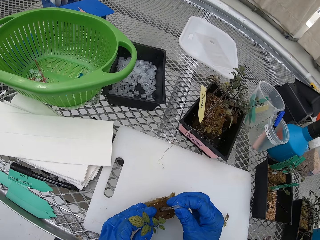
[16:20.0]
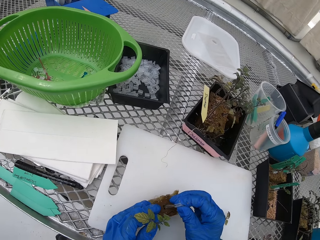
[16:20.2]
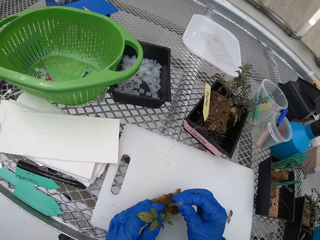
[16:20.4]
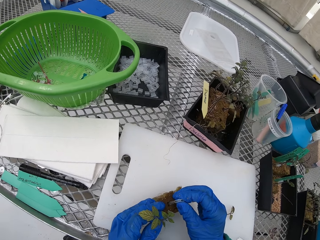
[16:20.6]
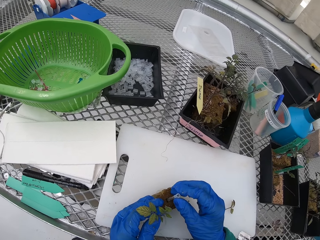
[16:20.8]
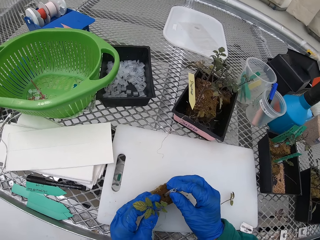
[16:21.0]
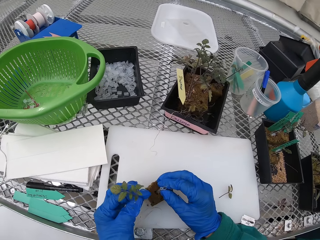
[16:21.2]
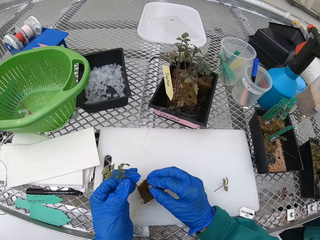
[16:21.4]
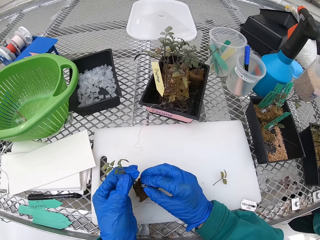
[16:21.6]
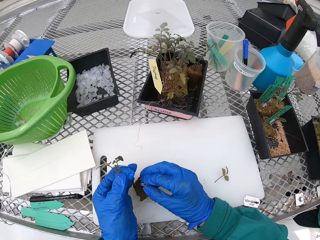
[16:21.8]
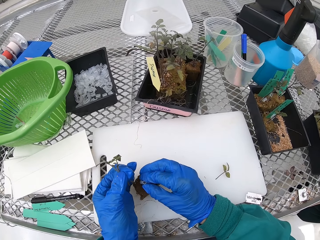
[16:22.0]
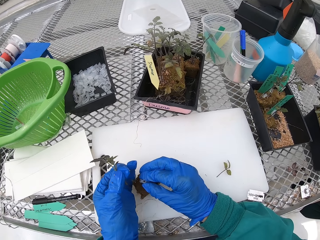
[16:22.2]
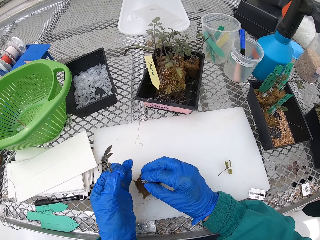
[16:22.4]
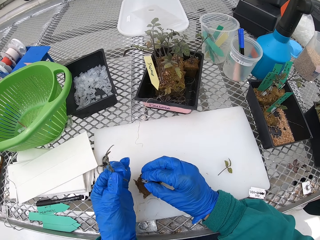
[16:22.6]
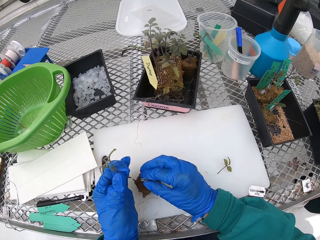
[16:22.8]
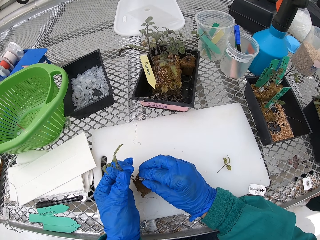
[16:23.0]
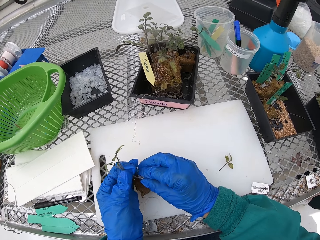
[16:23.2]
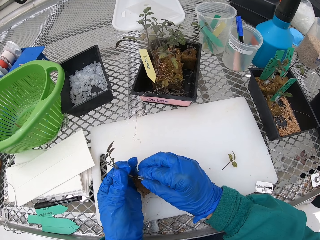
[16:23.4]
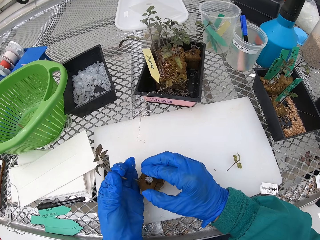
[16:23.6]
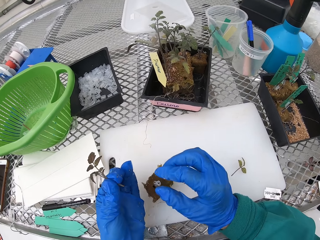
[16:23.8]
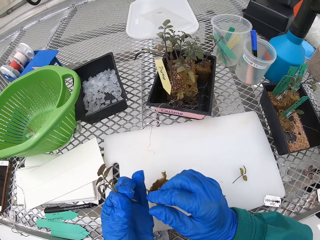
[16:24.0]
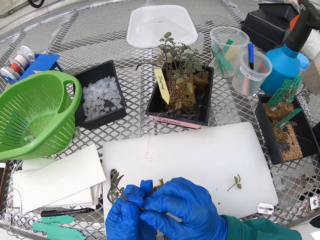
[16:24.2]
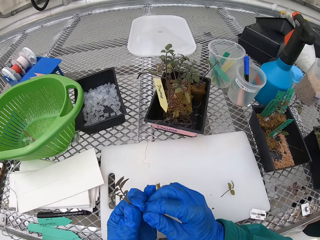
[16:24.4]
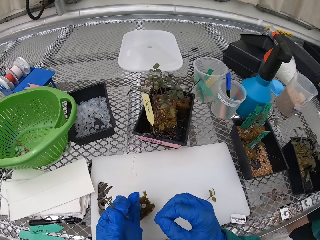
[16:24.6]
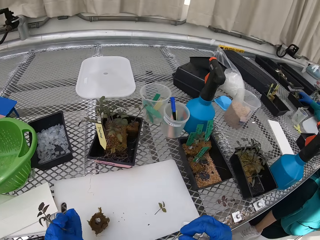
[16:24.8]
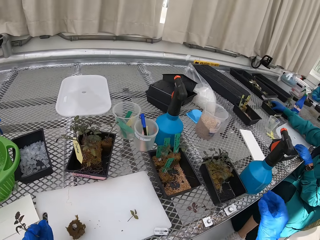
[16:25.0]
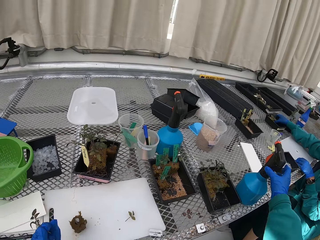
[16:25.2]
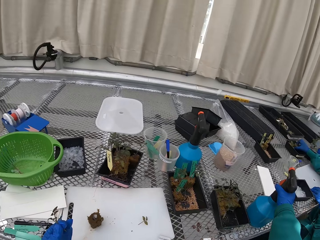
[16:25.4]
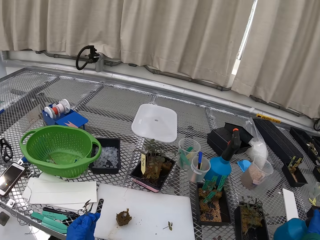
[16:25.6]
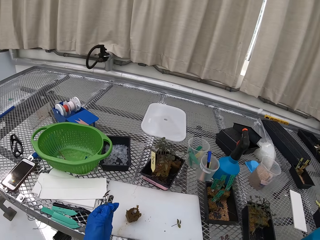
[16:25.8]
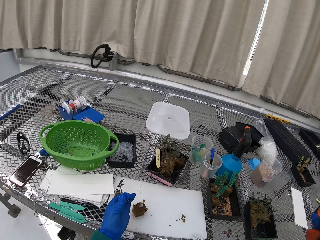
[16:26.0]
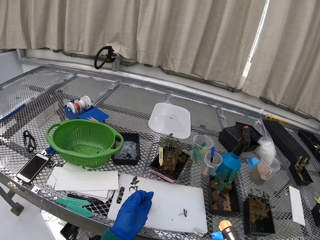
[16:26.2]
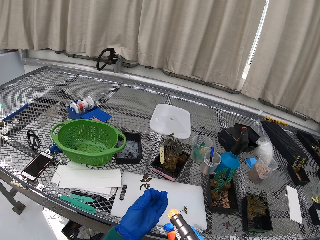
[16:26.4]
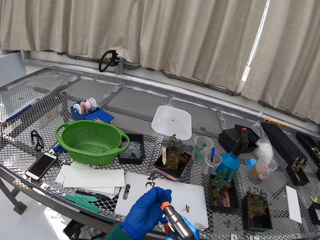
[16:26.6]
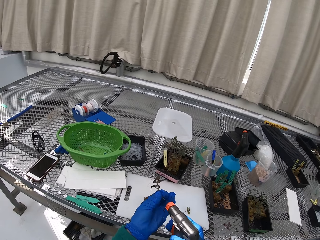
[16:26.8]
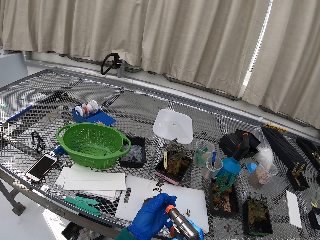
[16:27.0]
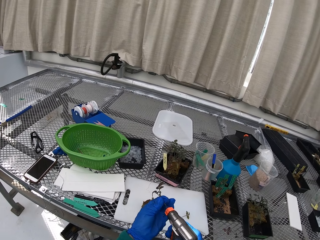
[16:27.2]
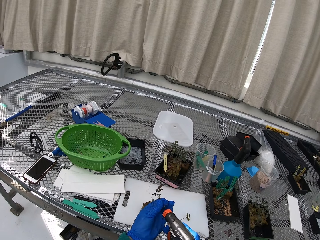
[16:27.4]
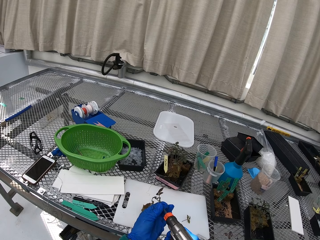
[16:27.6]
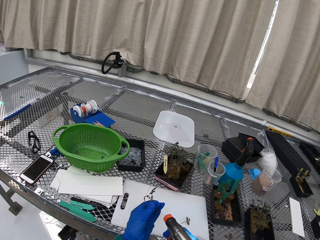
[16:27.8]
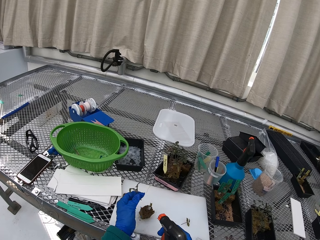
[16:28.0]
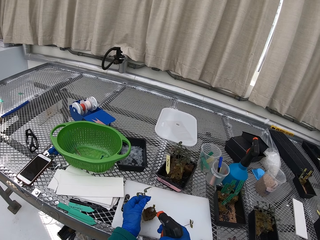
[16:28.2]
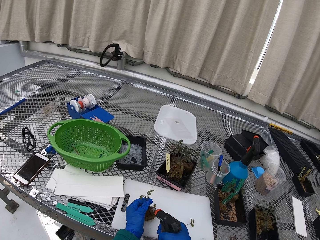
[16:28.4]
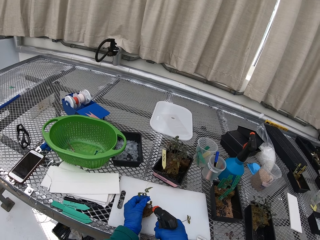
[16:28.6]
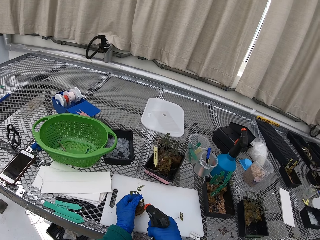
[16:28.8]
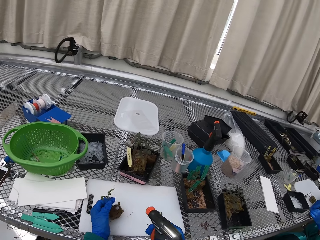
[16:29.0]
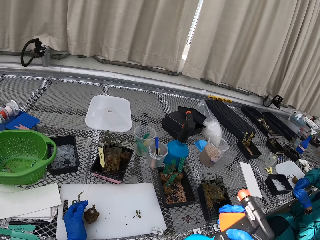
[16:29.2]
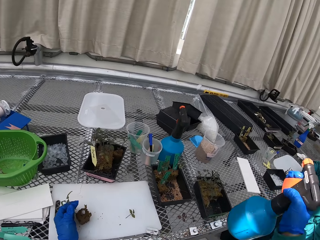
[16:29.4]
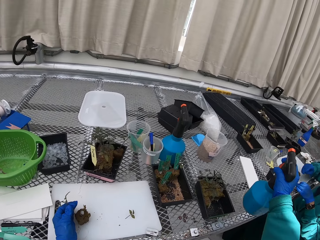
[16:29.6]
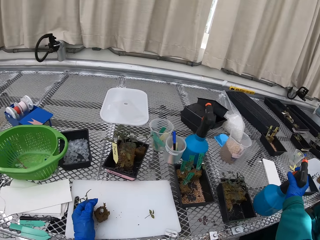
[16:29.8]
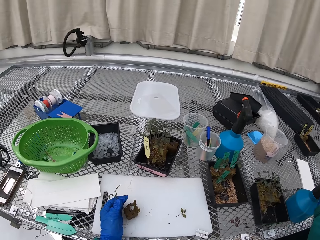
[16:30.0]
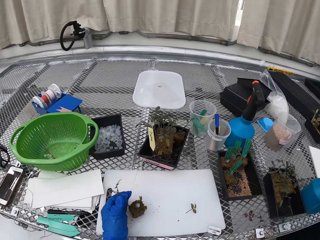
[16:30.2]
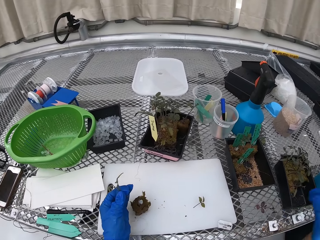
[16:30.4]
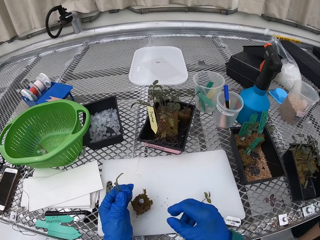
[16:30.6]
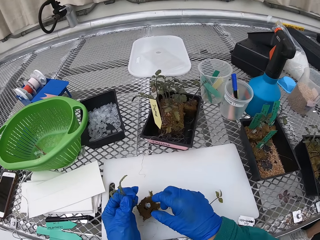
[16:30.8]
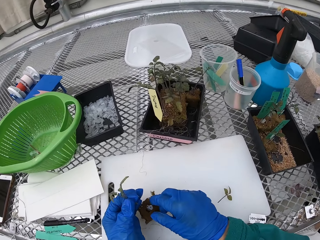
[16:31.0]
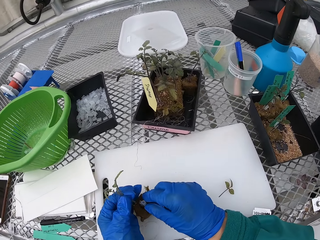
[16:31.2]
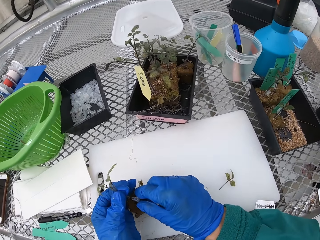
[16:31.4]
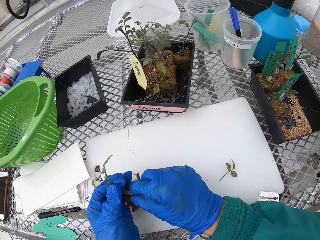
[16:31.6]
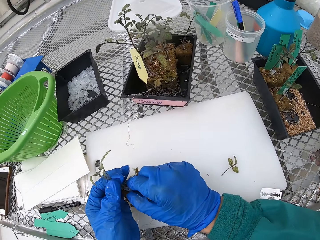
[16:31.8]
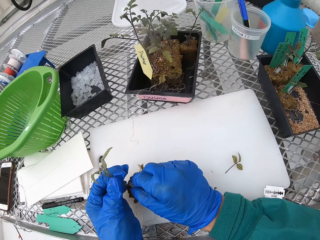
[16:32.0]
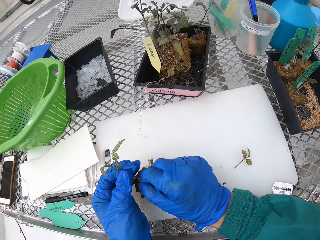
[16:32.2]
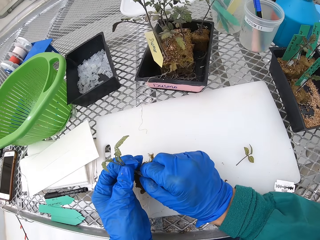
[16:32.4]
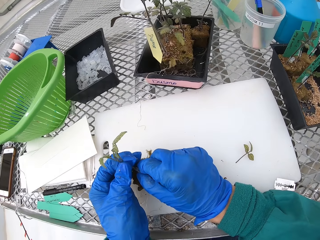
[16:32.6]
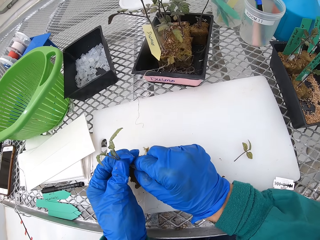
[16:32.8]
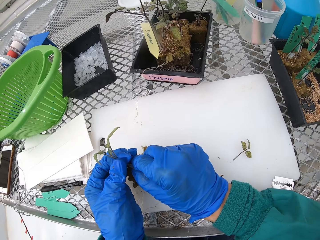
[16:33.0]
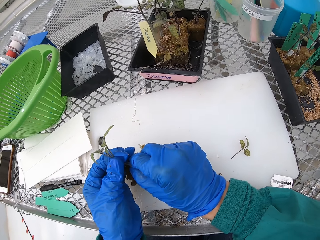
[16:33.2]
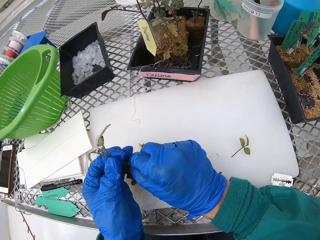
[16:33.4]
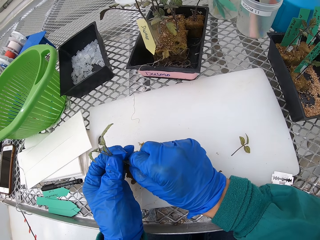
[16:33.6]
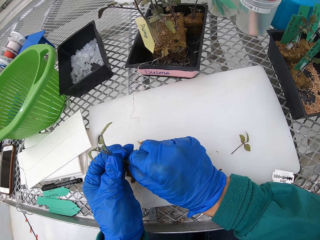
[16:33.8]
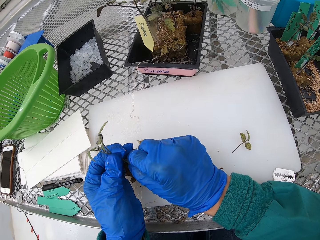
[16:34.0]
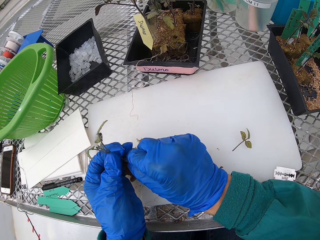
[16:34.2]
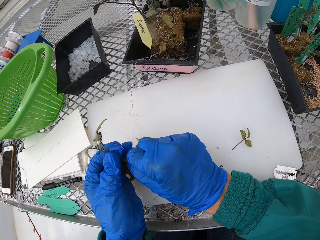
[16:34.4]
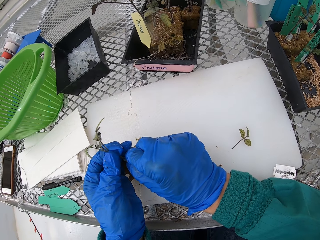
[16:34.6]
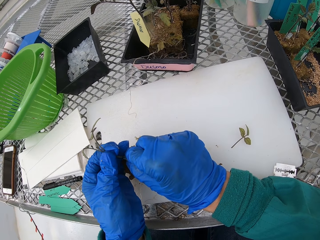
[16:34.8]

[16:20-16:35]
The camera wearer fixes the small container on the plant. They fix the plant on the small container. They pick up the spray. They spray something on the plant. They put the spray down. They fix the plant on the small container.

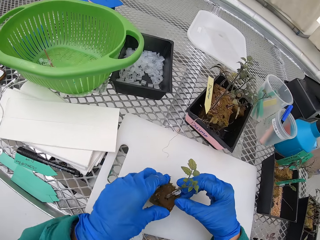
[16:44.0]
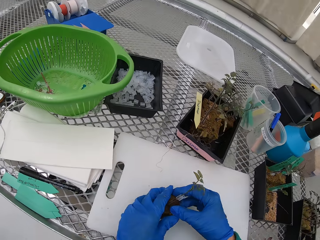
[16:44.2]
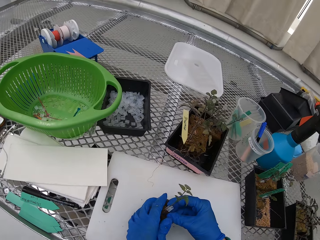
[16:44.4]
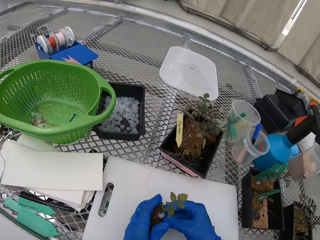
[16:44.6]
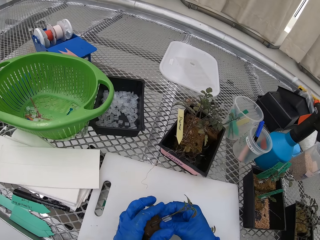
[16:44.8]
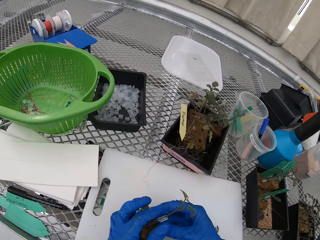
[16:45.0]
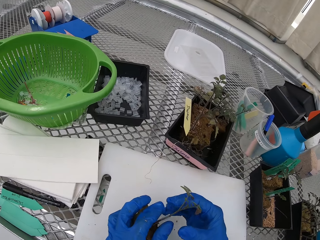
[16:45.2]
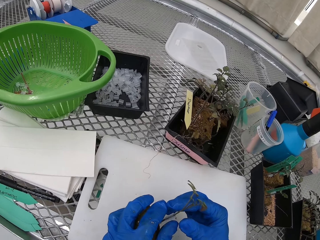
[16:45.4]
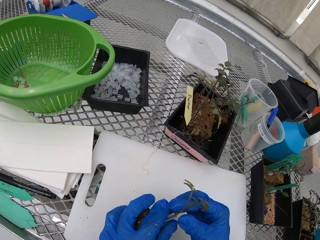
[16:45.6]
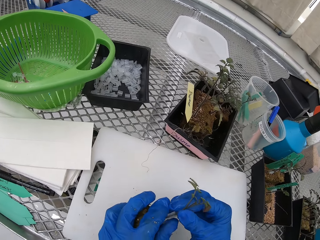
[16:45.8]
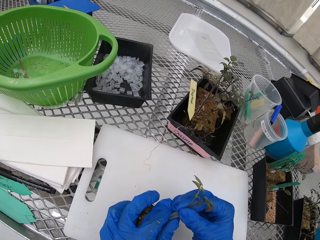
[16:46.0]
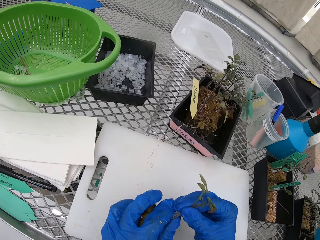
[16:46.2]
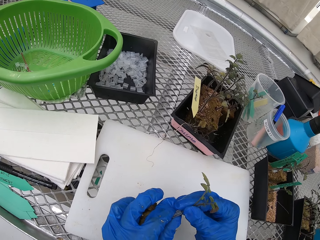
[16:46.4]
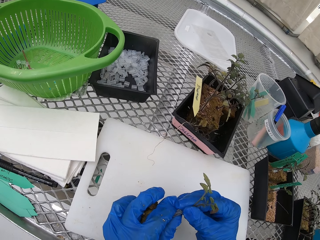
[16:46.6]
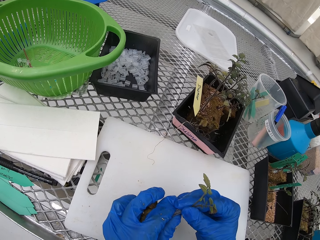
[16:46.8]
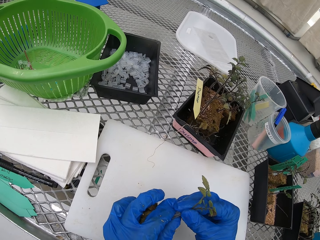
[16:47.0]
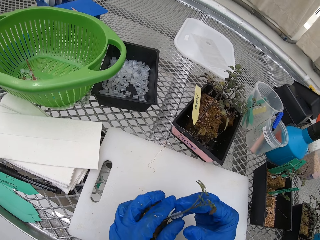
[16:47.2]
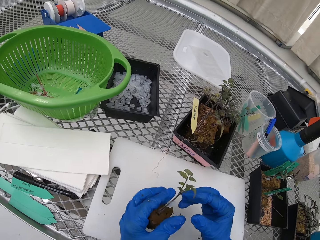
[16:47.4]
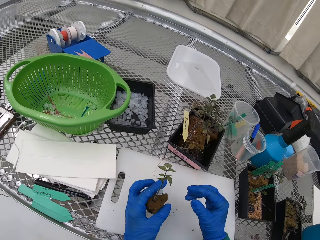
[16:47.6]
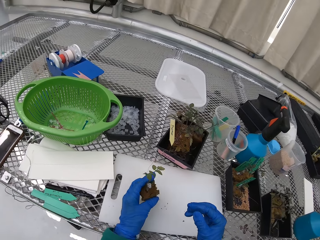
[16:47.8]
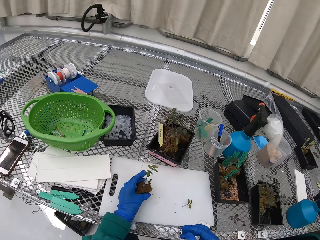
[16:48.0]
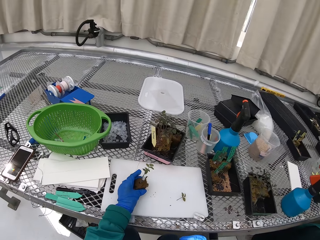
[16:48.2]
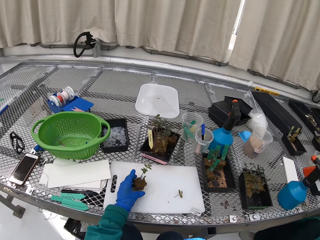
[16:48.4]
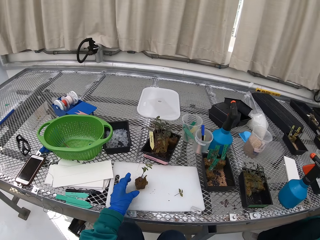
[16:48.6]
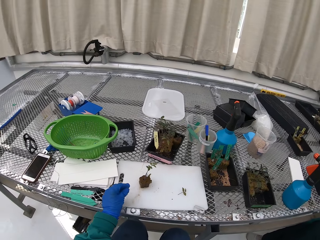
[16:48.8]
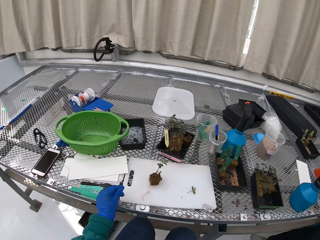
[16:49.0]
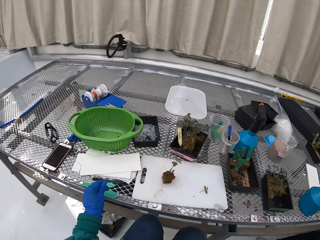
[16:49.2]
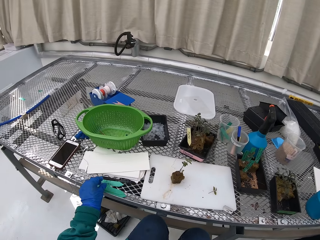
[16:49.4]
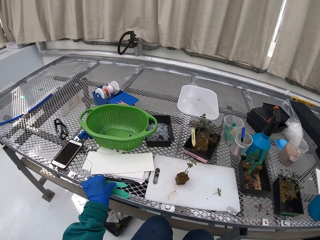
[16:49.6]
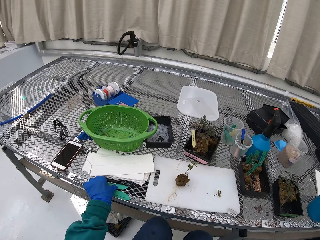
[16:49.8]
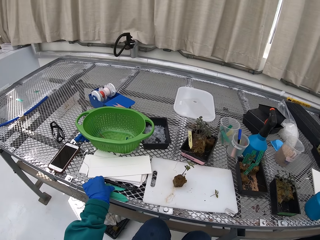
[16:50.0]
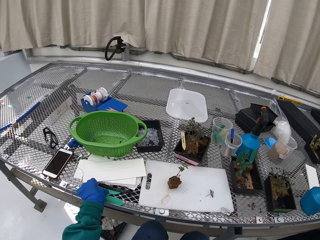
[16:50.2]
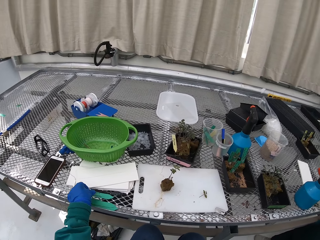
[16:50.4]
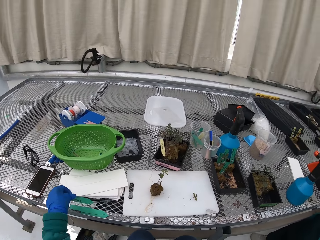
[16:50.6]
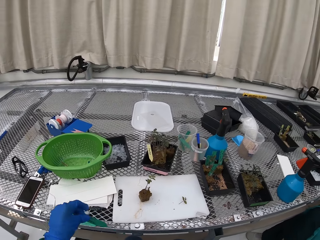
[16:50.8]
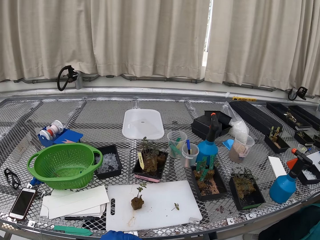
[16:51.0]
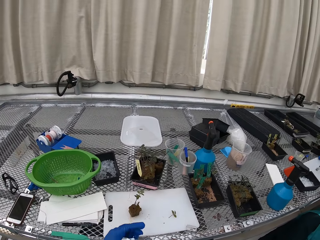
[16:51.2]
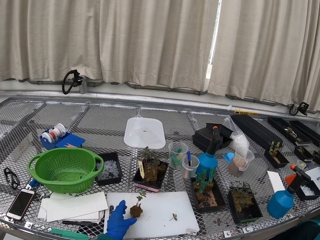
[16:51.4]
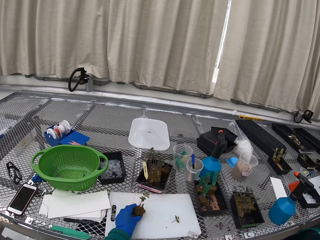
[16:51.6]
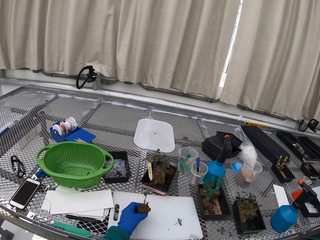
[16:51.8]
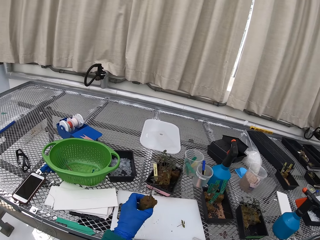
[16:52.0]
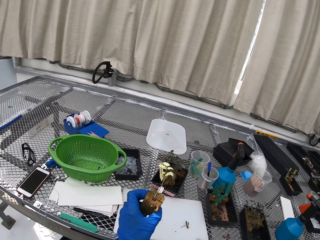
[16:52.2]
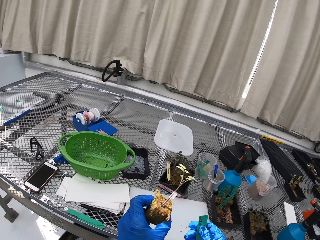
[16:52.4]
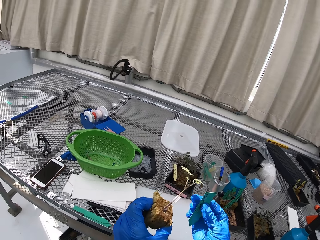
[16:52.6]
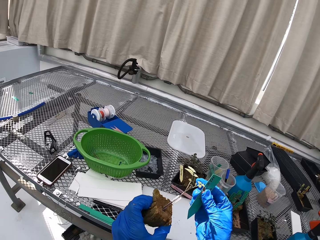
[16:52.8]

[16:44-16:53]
The camera wearer plants the flower with the use of a holder. They pick up the label.
